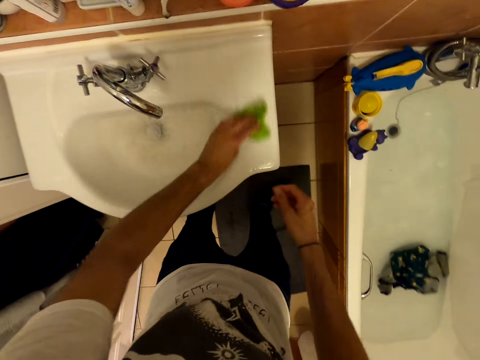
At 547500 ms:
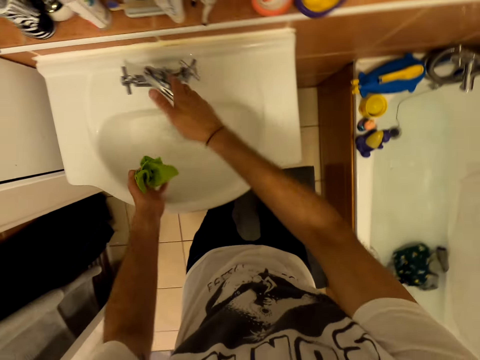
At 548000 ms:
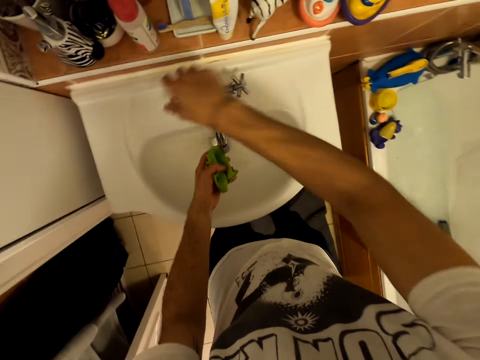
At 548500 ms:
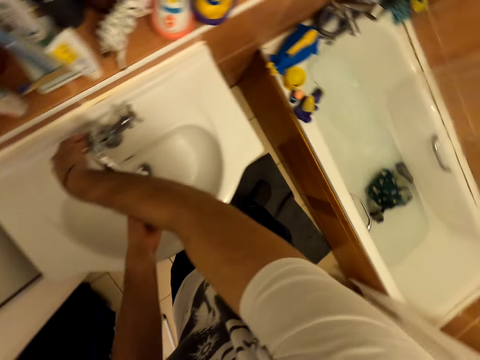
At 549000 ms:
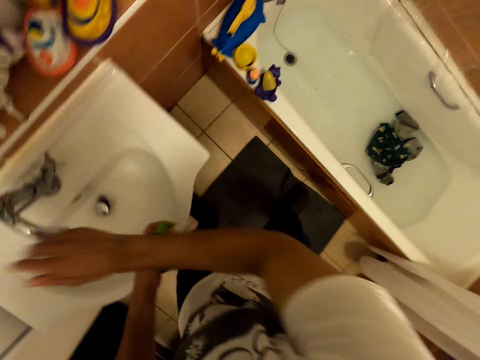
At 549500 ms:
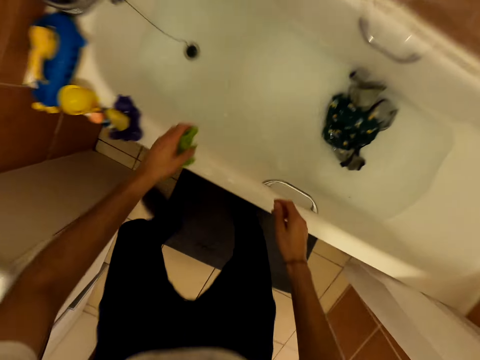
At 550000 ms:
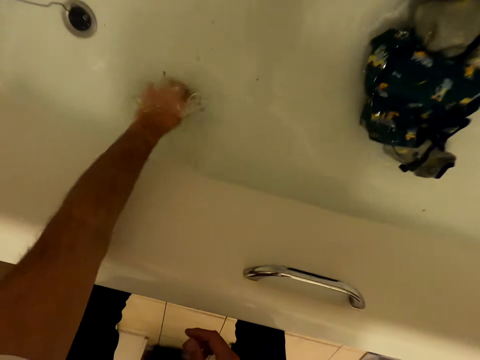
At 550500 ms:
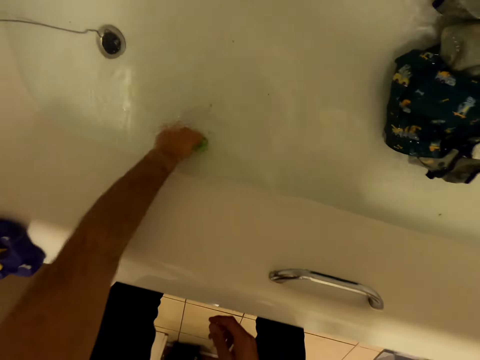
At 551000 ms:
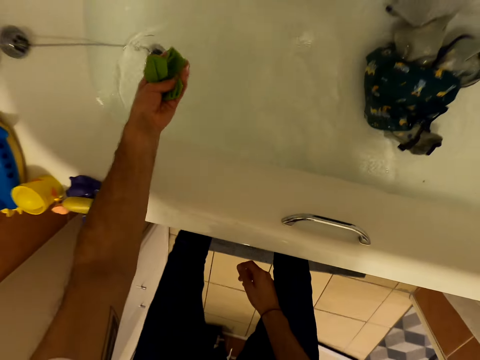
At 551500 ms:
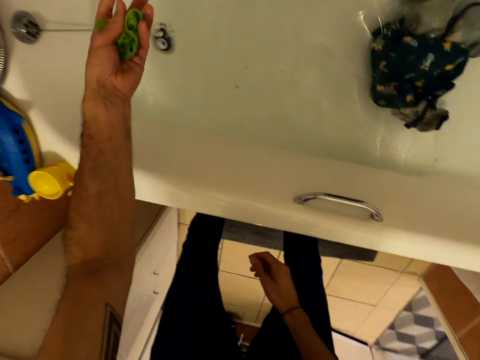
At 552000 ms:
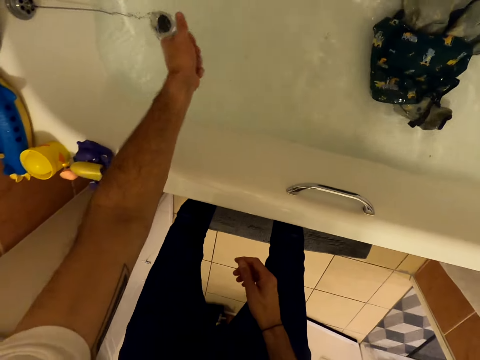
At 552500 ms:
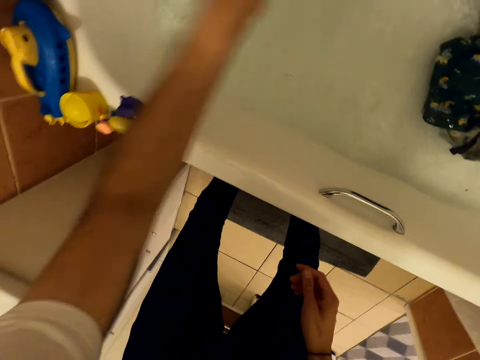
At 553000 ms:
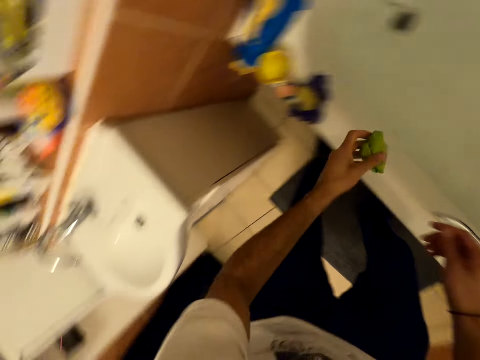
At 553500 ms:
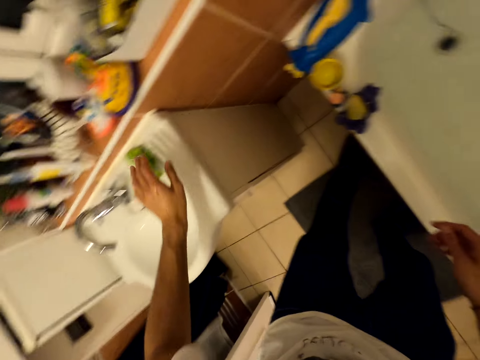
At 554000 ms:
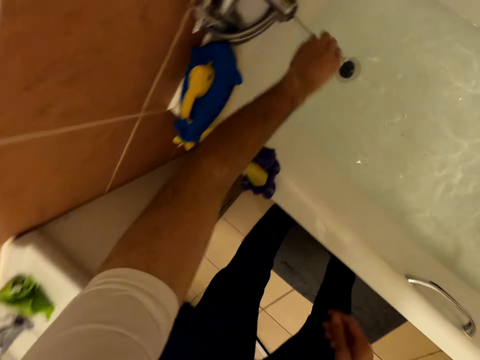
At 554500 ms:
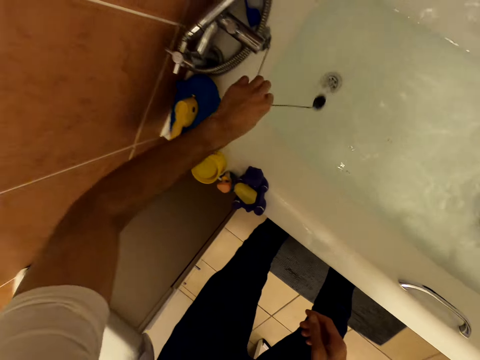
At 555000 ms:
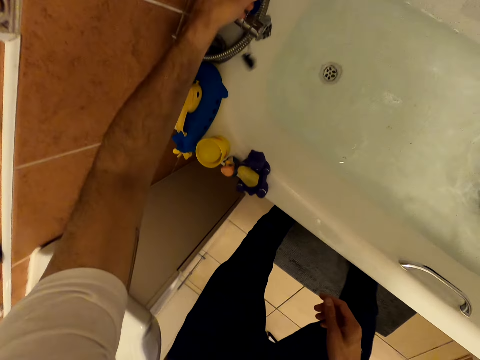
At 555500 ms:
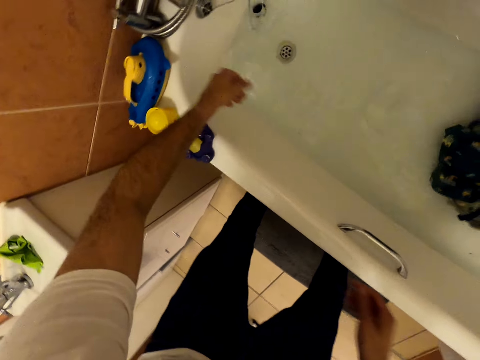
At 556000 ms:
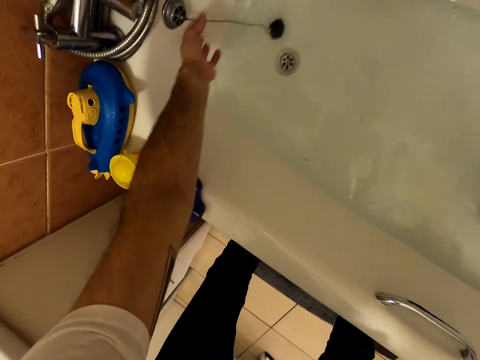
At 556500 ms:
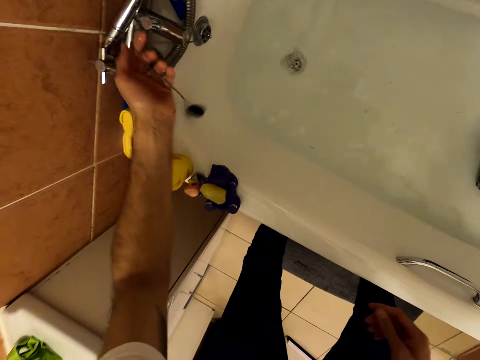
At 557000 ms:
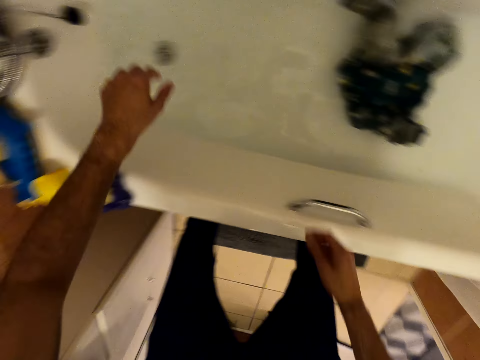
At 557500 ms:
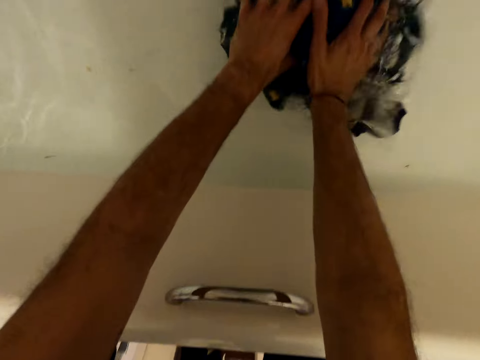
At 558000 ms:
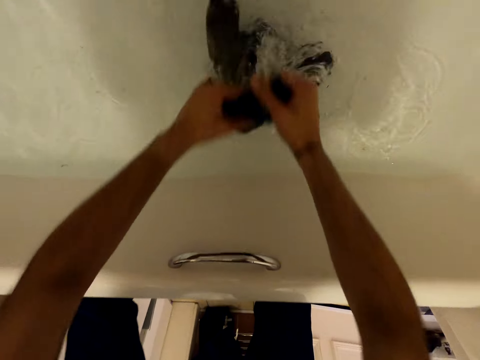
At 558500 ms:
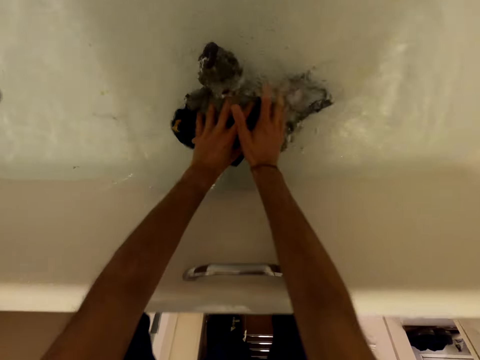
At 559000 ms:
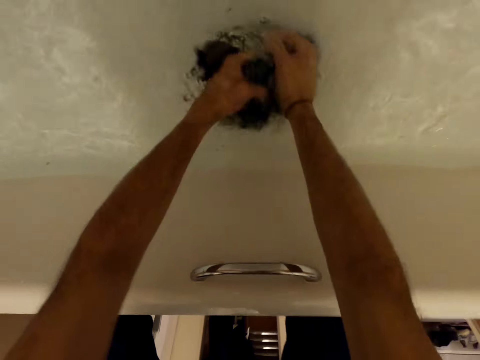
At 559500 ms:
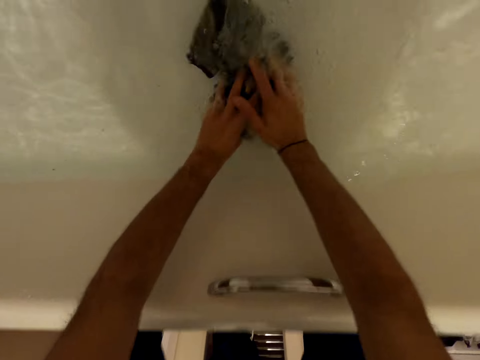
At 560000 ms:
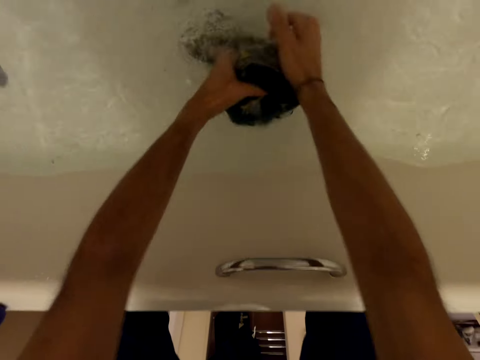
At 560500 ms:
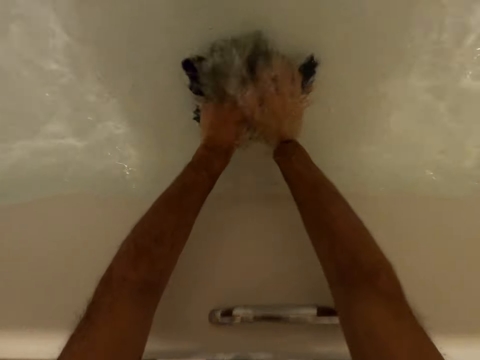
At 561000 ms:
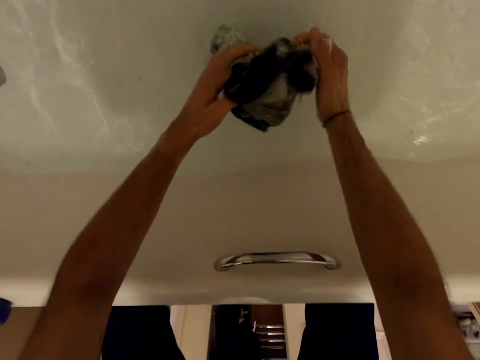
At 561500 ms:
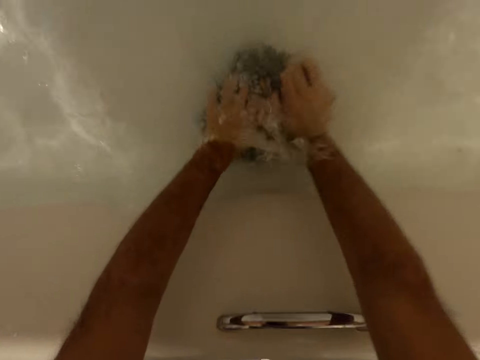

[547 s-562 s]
The camera wearer holds the tap. They rinse the cleaning cloth in a bathtub. They squeeze out water. They put the linen towel on the sink. They remove the drain opener. They rinse the cloth. They dip the cloth in the water. They dip it in the water again.

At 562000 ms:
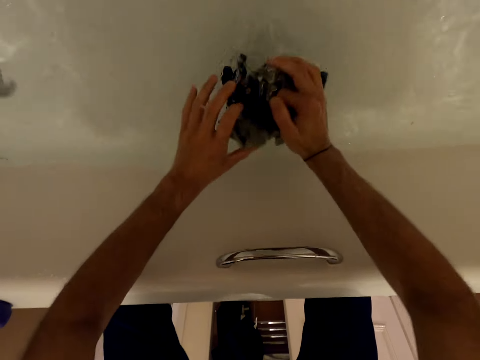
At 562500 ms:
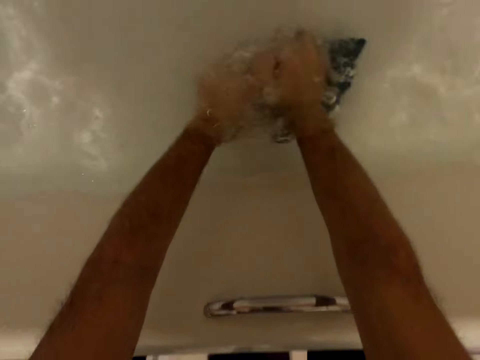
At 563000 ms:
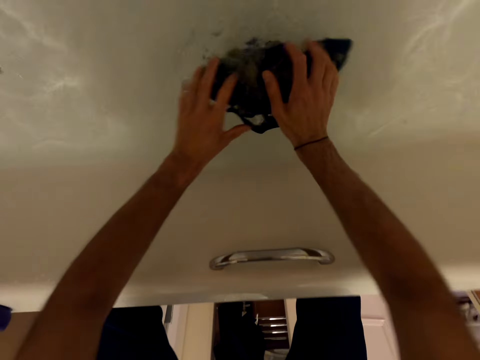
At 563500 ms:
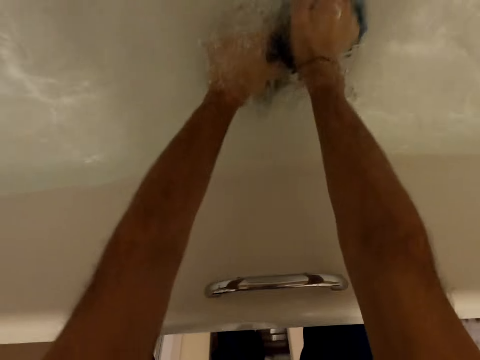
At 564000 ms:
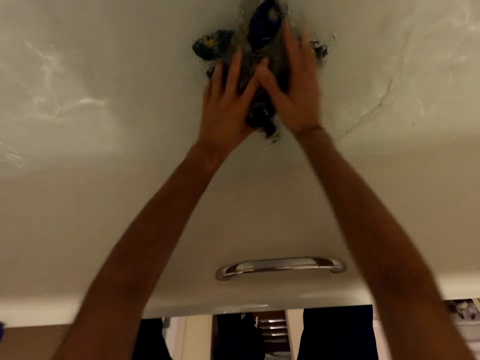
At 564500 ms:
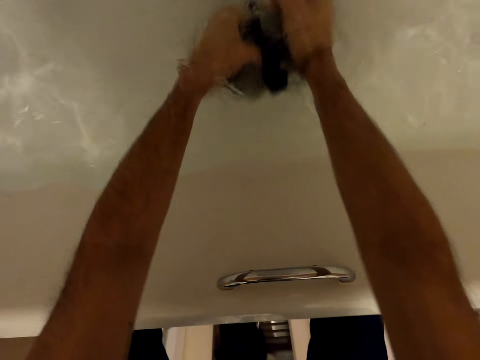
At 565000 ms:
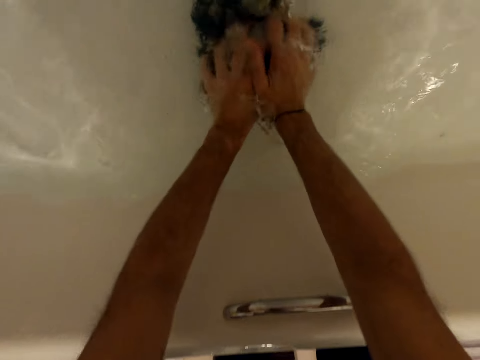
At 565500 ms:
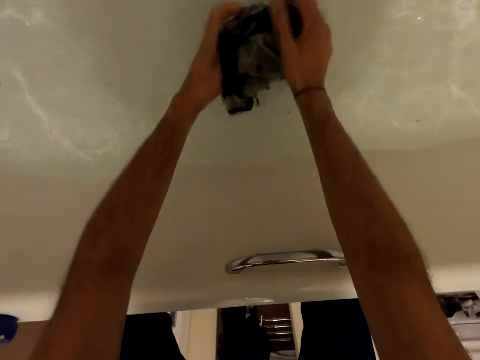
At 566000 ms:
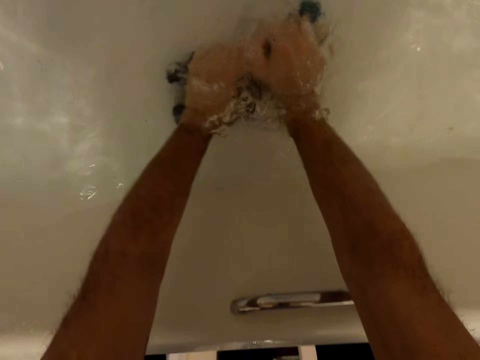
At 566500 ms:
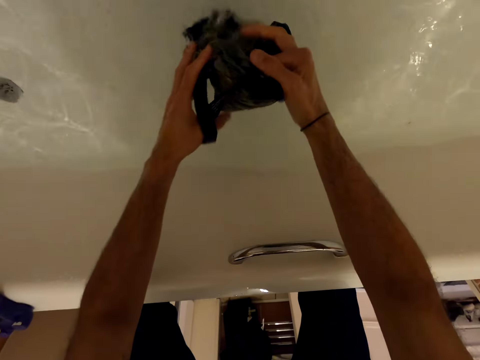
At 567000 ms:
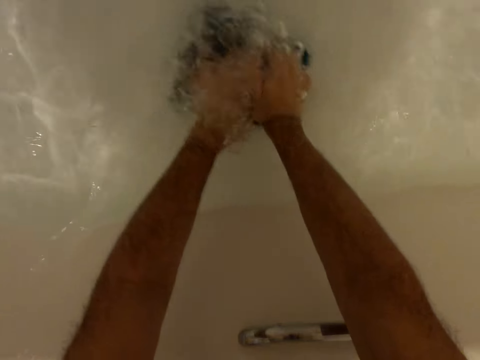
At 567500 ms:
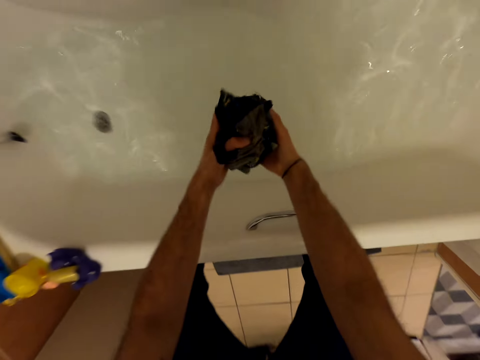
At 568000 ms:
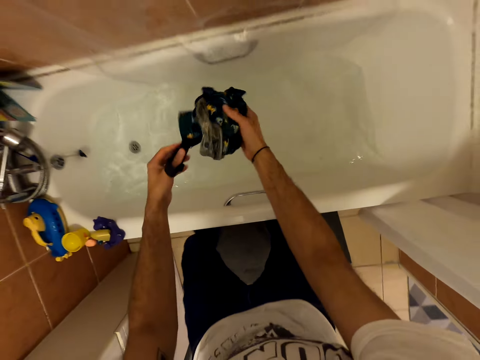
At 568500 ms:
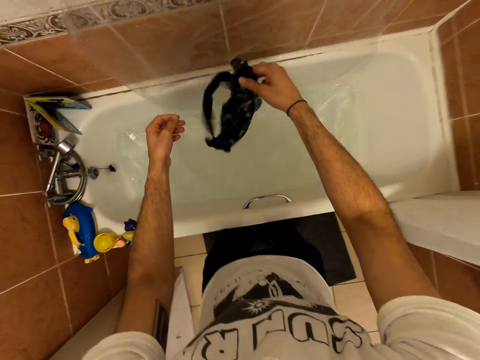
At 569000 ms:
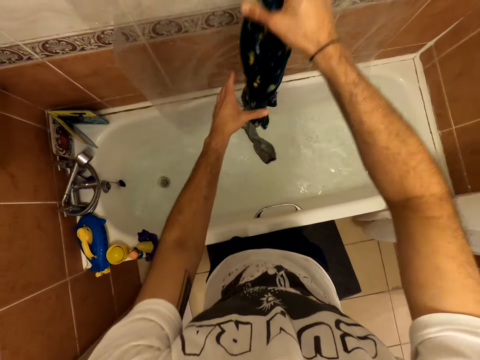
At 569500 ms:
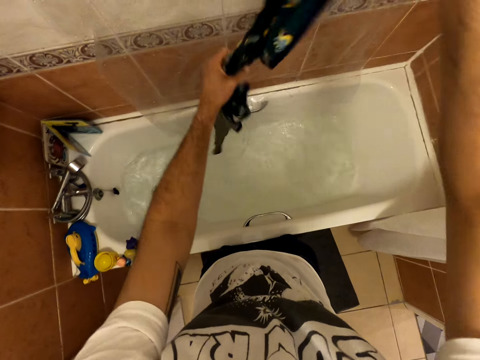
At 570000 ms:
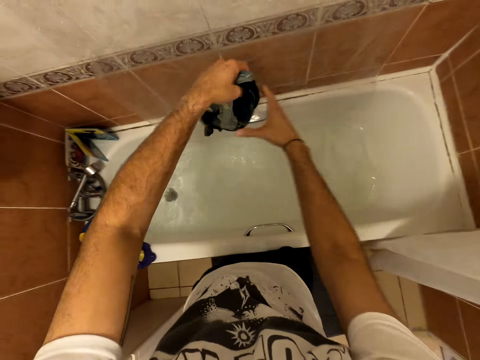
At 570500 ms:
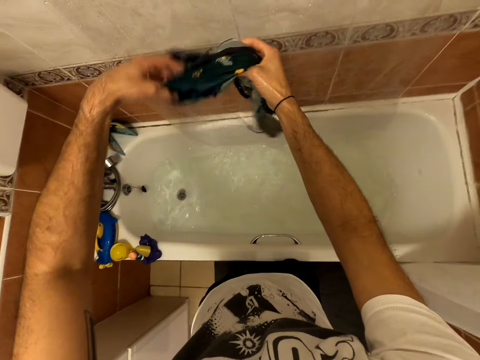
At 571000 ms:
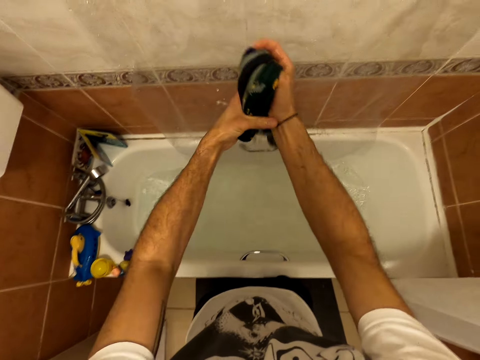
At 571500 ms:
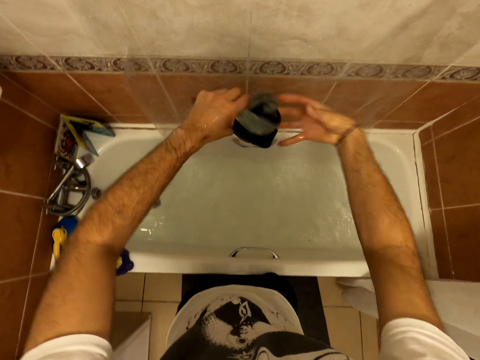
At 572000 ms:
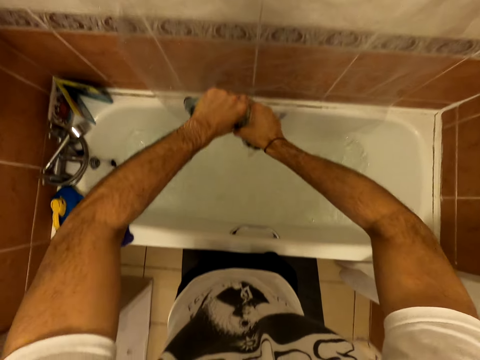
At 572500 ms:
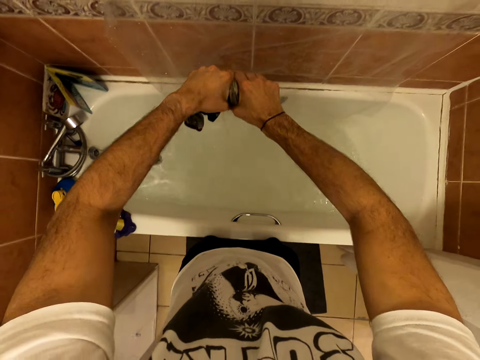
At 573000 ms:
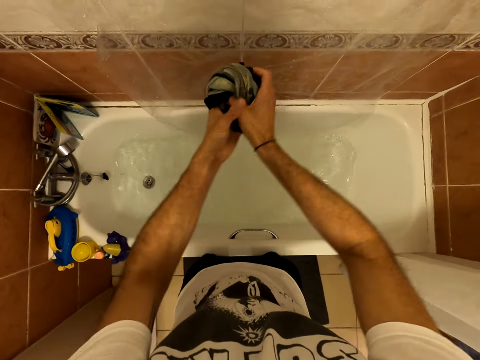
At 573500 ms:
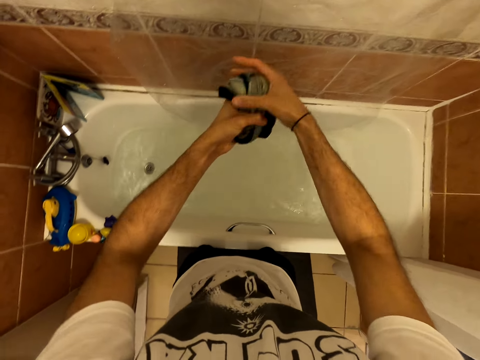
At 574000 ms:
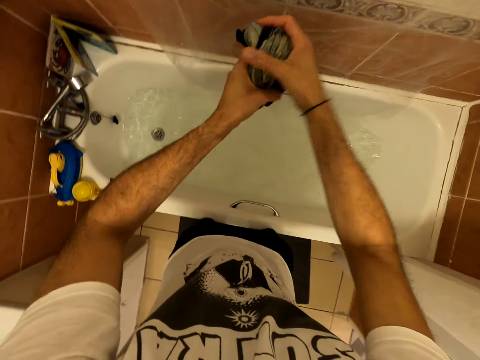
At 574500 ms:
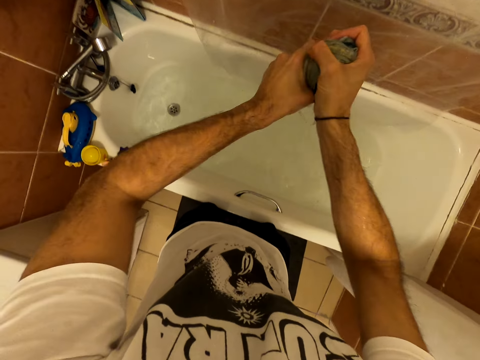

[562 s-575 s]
The camera wearer dips the cloth in the water repeatedly. They hold up the cloth. They hold it up again. They squeeze the cloth.
